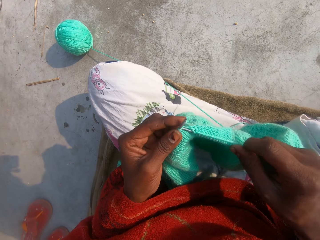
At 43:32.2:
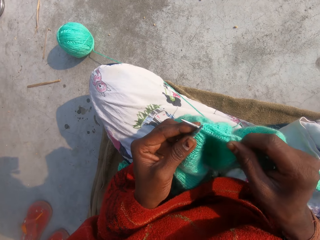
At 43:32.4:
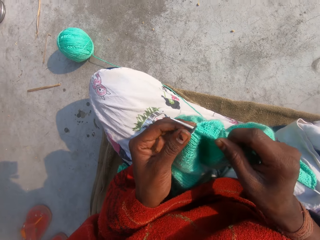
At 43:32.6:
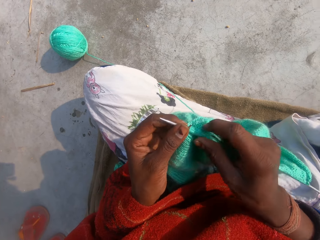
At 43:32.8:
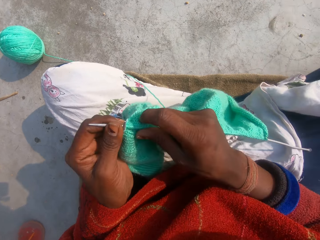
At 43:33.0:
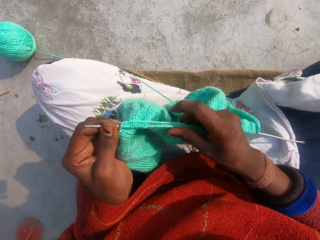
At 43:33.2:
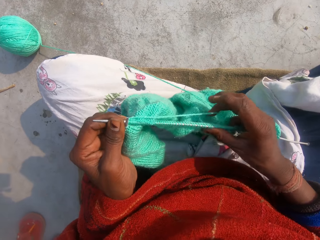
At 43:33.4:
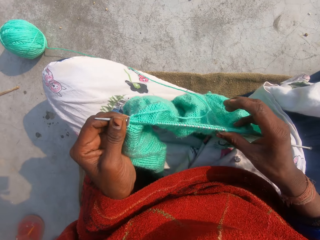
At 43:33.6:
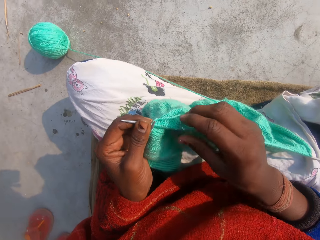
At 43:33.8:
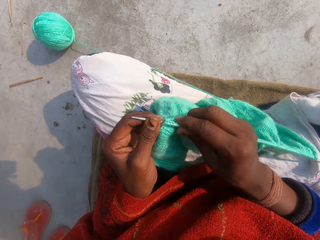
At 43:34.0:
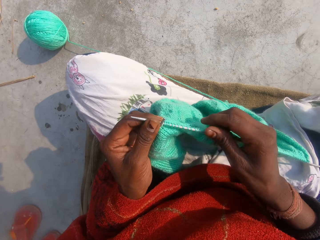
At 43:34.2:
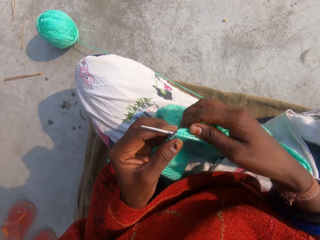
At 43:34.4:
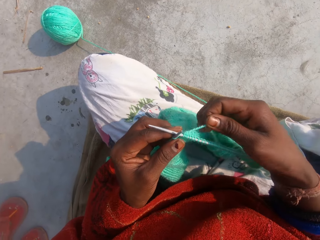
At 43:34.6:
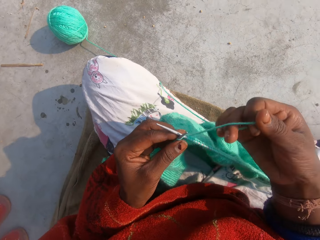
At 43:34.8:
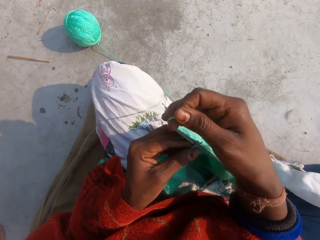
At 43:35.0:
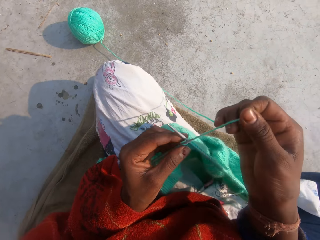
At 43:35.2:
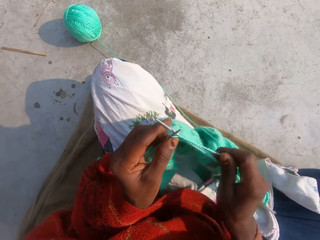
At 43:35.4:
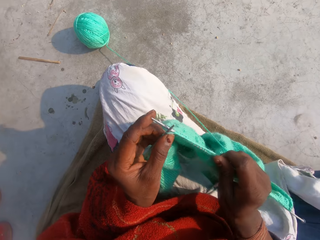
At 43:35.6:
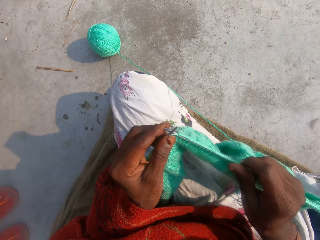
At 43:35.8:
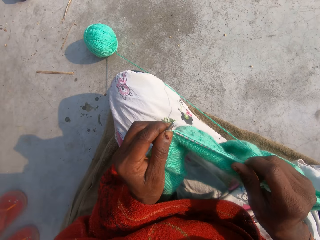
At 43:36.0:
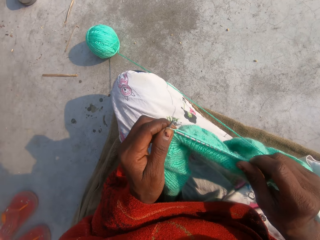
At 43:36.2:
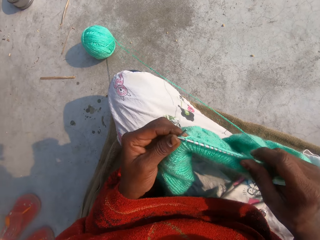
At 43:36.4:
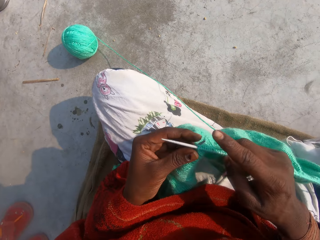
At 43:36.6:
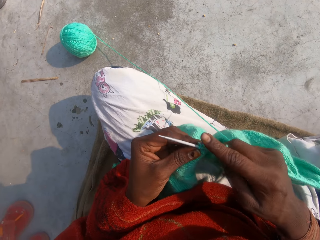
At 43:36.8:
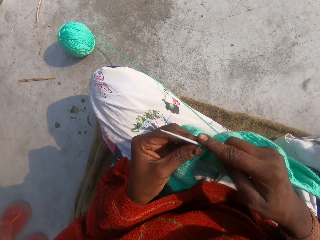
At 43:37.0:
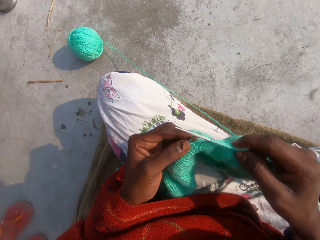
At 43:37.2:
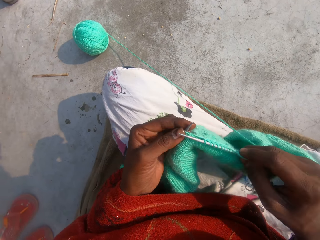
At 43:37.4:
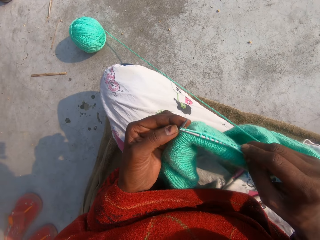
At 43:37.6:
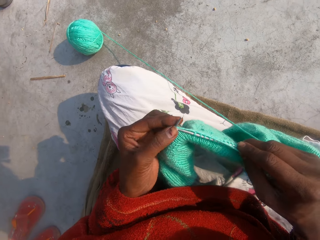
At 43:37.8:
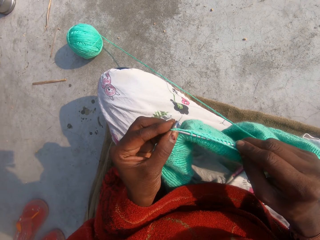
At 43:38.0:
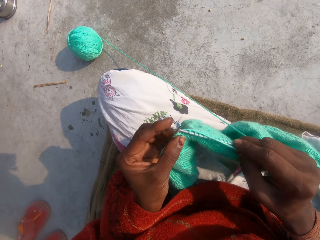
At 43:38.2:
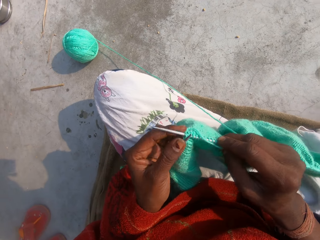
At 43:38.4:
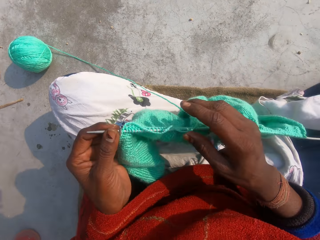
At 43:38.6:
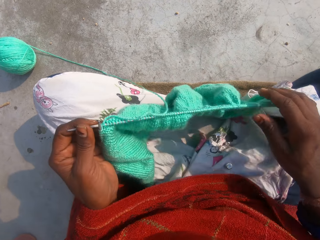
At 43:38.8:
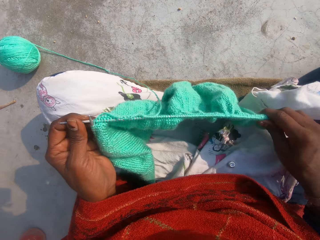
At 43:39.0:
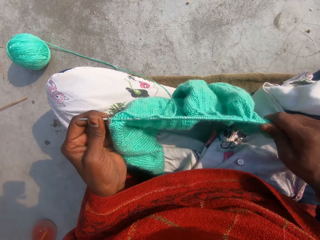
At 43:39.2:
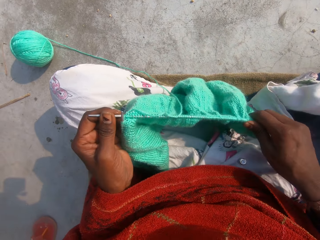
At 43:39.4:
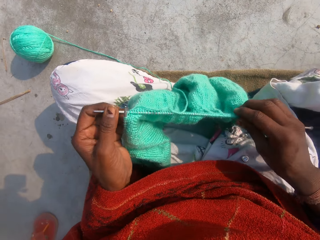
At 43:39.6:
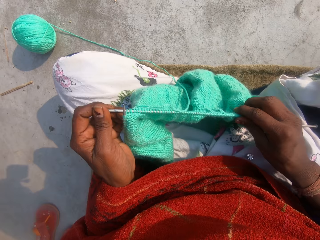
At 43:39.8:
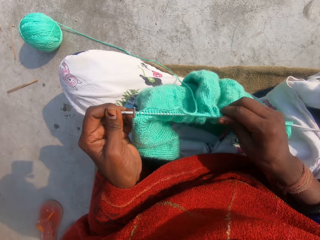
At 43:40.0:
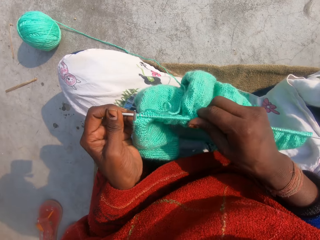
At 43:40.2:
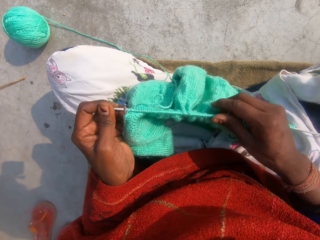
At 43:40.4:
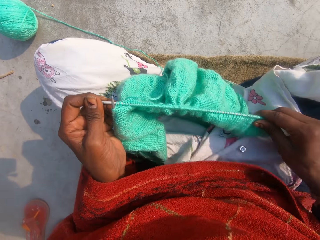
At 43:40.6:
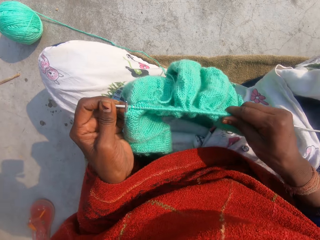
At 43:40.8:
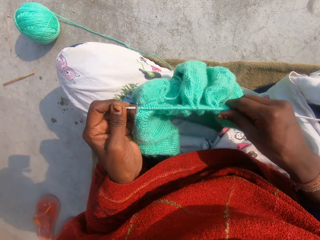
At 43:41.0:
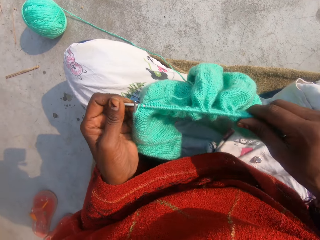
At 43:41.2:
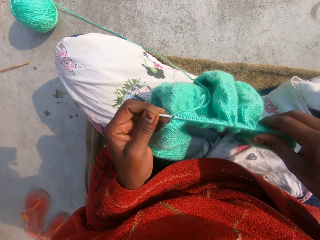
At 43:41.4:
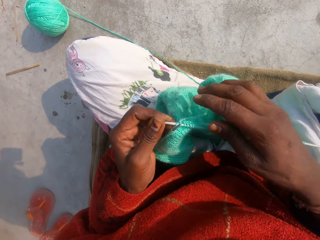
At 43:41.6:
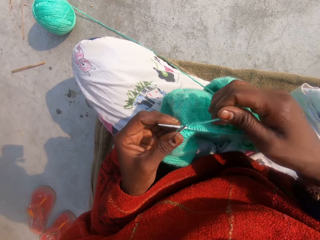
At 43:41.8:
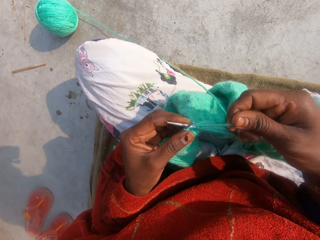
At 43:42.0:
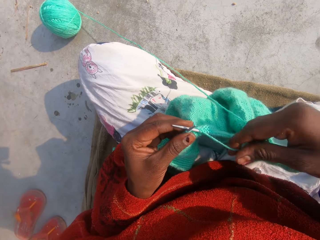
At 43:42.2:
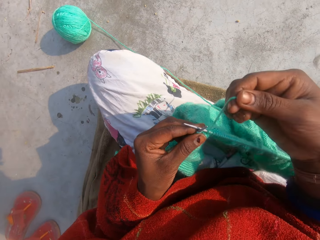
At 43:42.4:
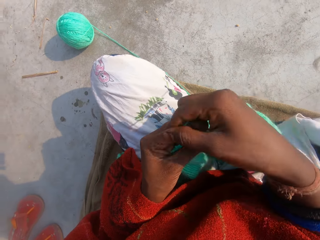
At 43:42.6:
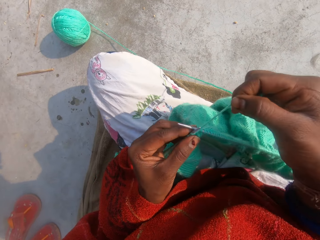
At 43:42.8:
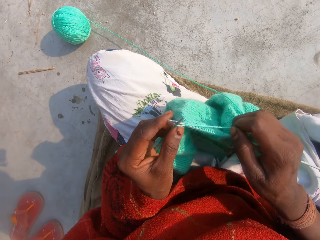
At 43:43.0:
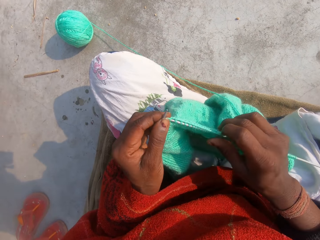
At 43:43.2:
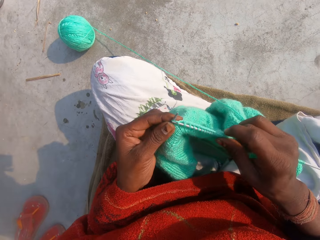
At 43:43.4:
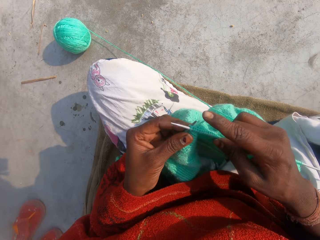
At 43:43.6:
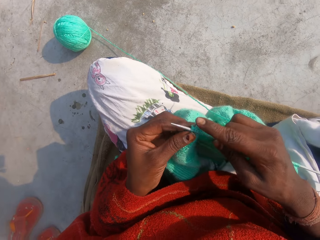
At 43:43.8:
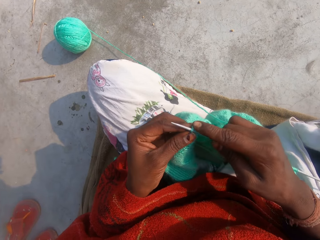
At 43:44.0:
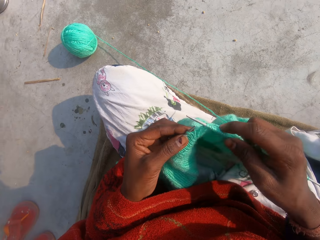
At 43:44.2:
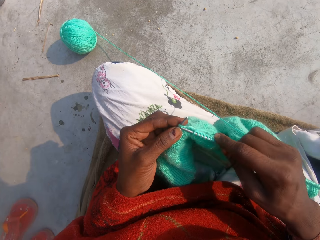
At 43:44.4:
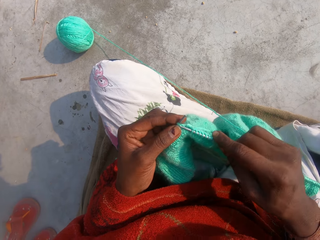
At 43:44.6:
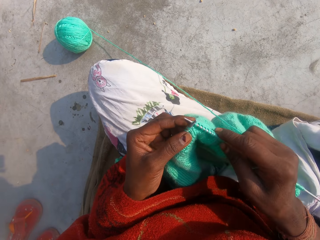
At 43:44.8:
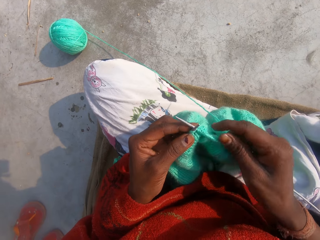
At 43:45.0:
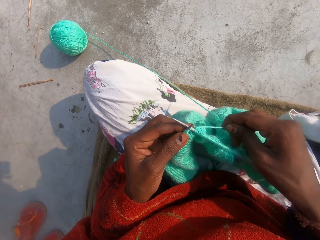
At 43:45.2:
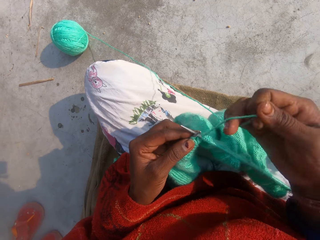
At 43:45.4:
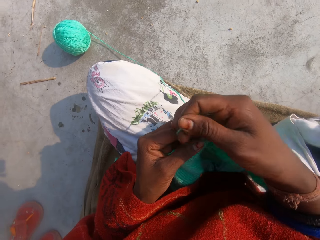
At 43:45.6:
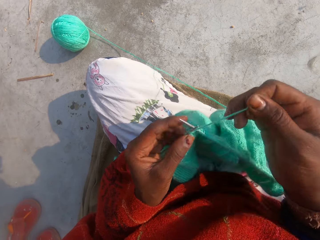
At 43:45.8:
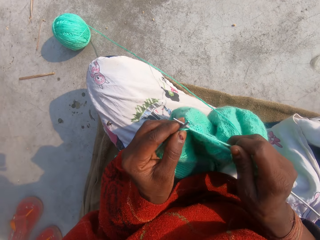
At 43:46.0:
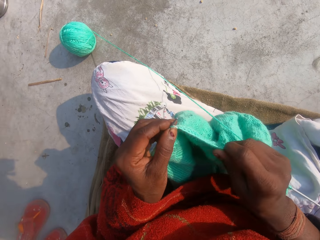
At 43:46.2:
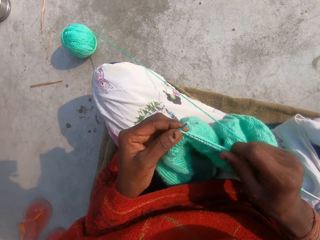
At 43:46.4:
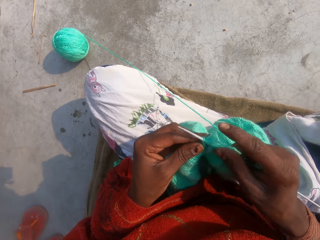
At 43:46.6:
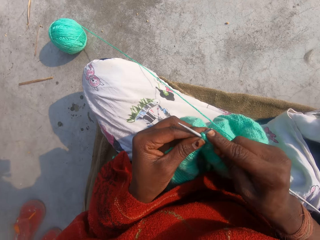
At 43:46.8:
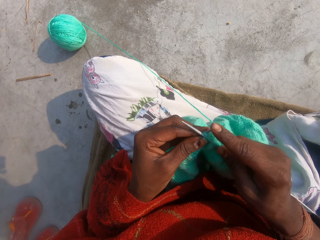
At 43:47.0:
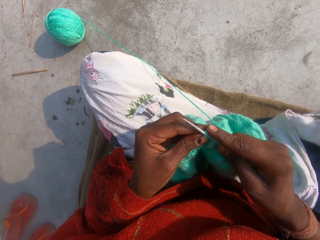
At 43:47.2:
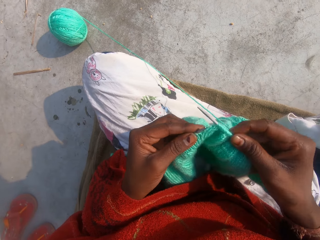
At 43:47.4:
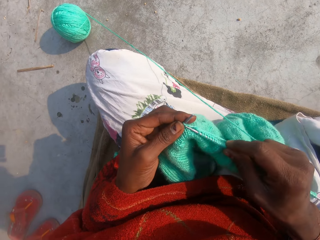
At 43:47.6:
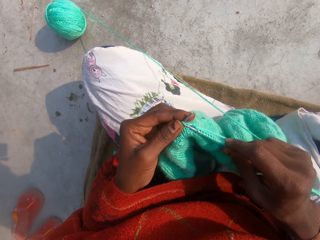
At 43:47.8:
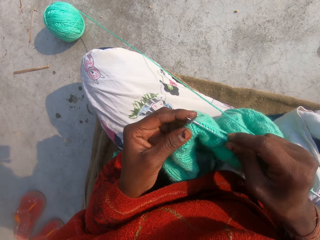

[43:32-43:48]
The camera wearer pulls the fabric. They knit the fabric. They pull the fabric. They knit the fabric.

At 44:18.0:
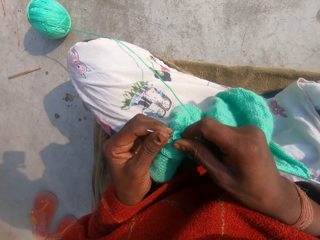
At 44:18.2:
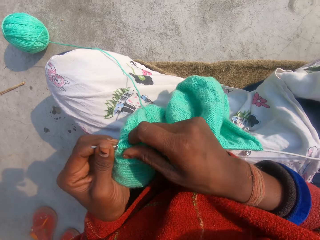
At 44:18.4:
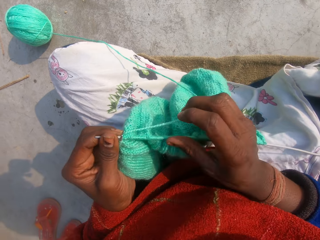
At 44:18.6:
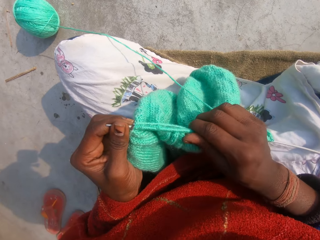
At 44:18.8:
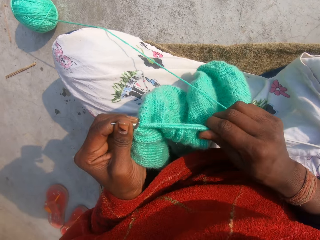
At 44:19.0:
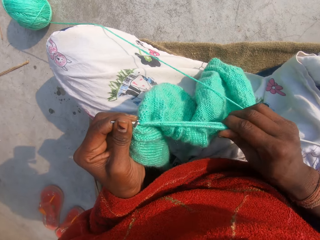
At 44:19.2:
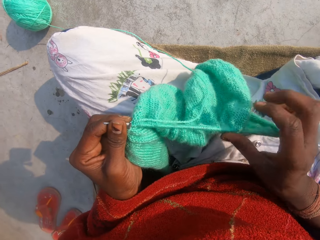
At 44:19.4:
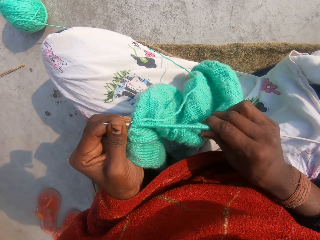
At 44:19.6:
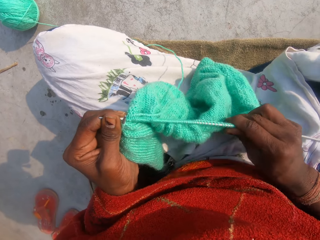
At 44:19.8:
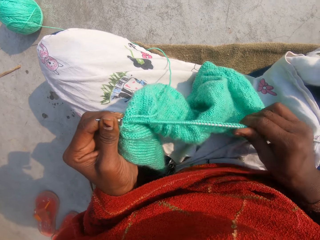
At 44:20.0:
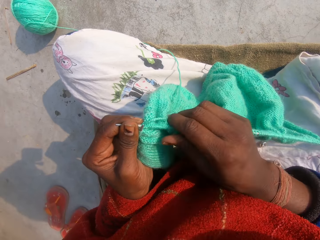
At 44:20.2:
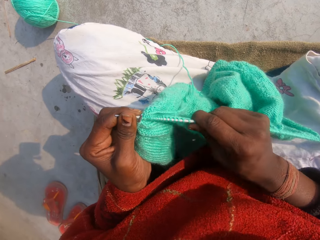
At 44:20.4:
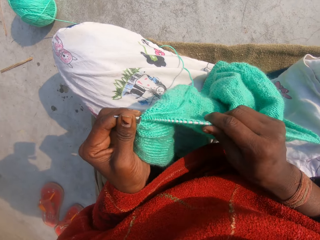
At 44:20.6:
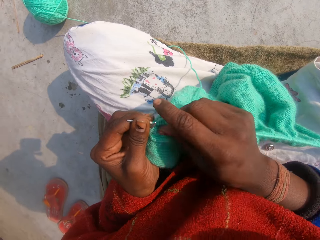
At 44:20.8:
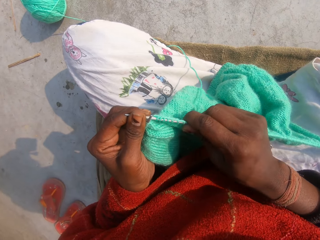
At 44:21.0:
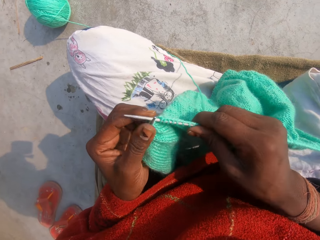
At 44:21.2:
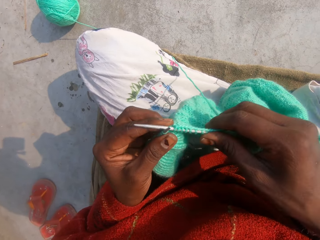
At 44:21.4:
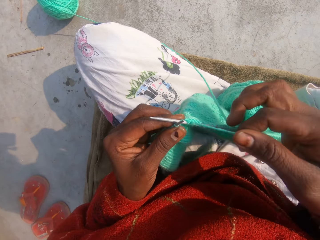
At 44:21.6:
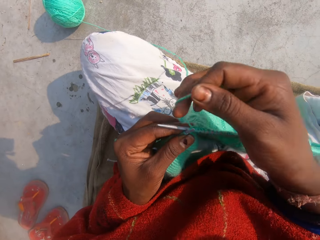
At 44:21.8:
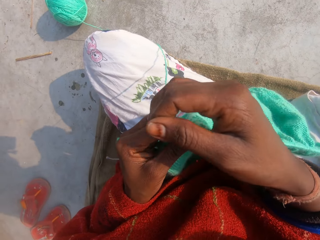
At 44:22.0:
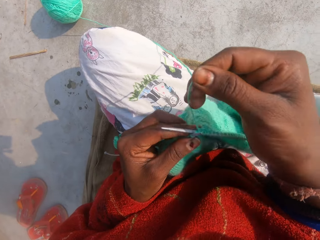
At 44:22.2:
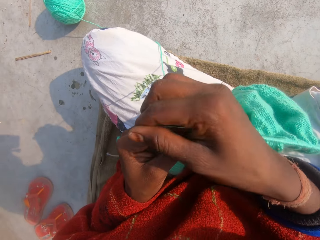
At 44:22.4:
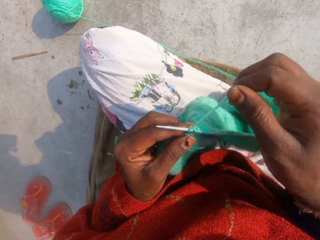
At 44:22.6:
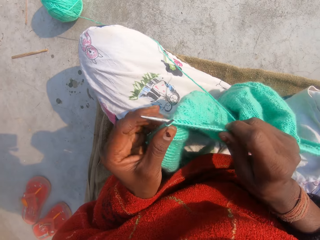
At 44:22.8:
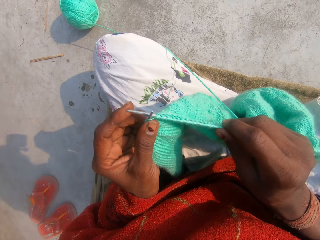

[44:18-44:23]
The camera wearer pulls the fabric. They knit the fabric.
